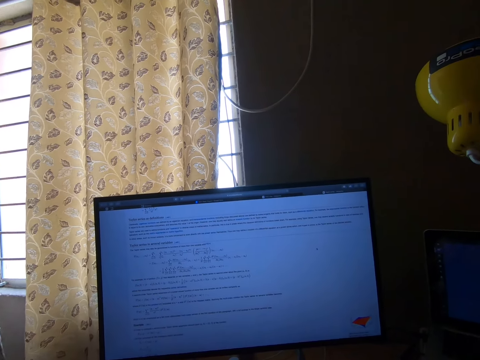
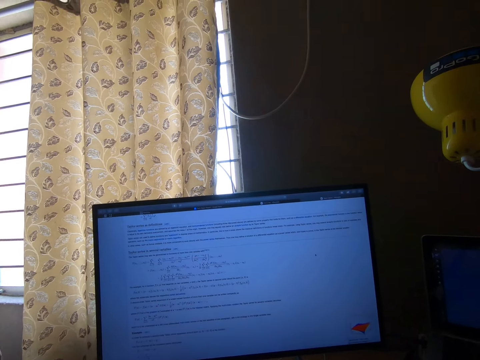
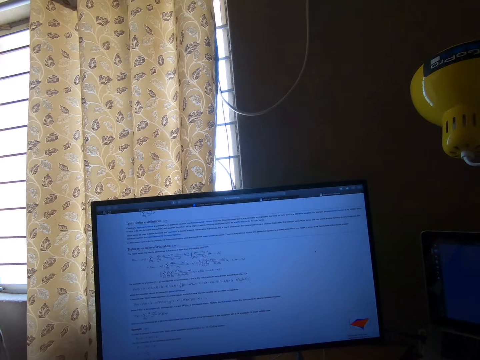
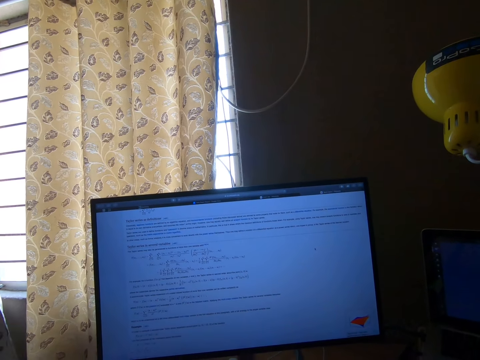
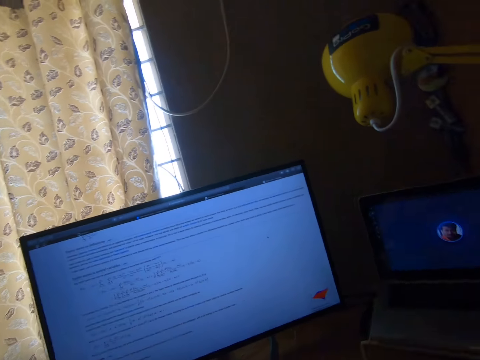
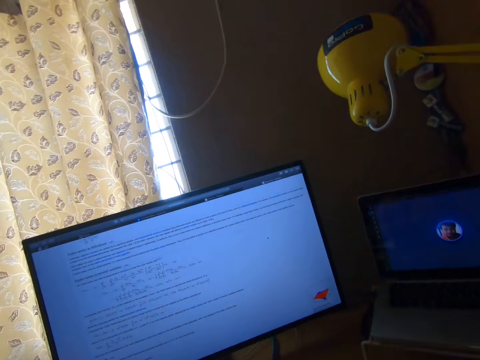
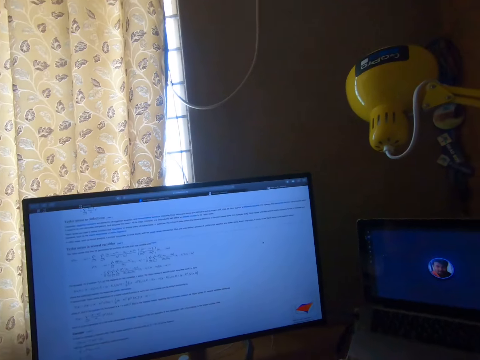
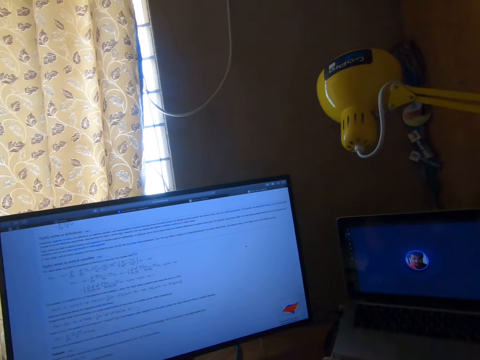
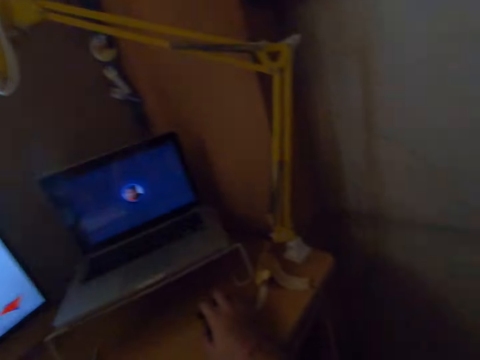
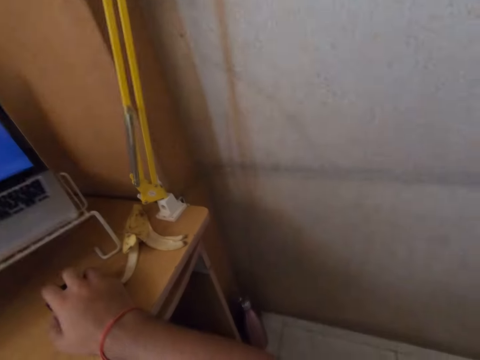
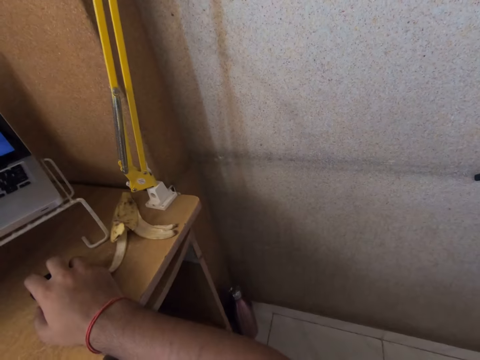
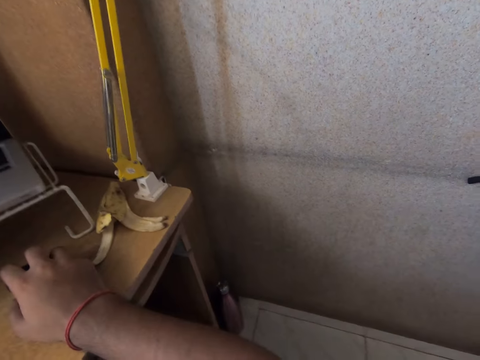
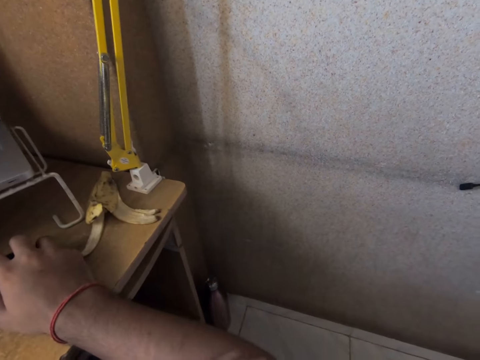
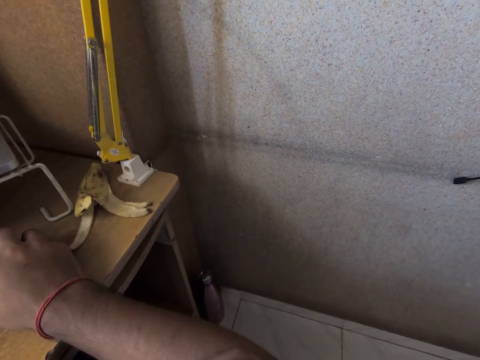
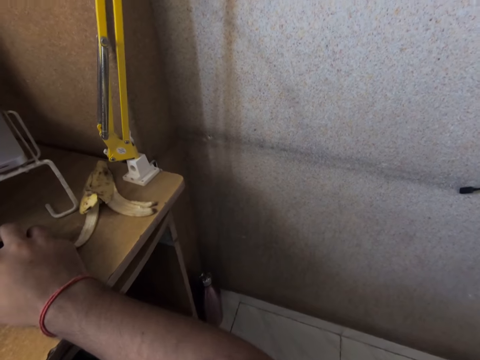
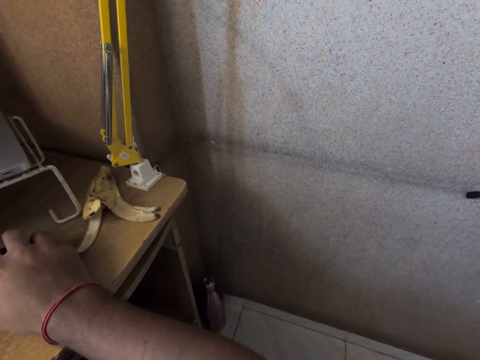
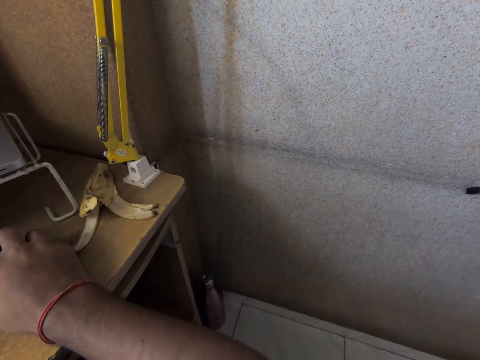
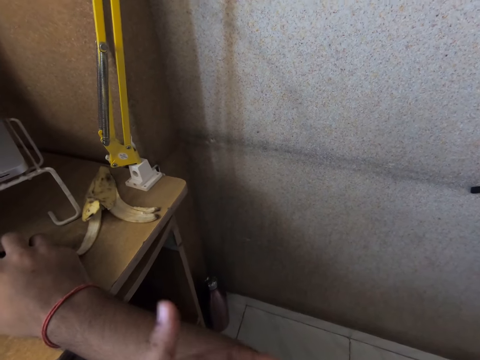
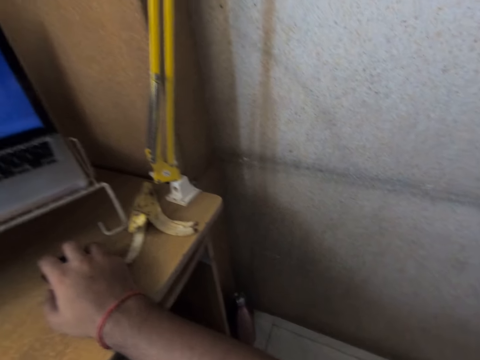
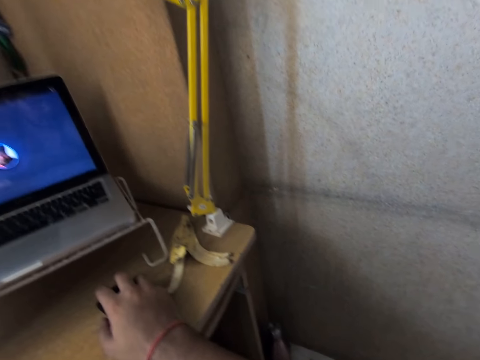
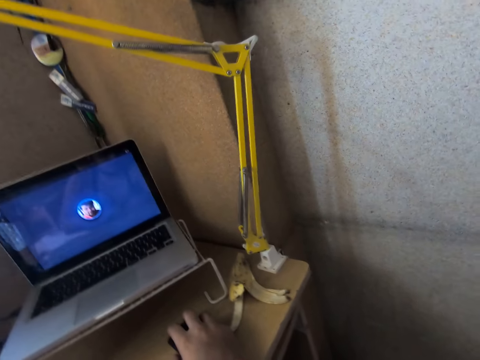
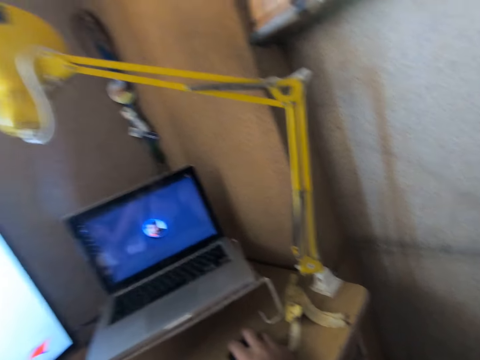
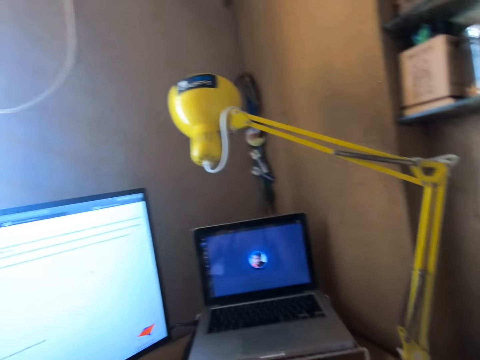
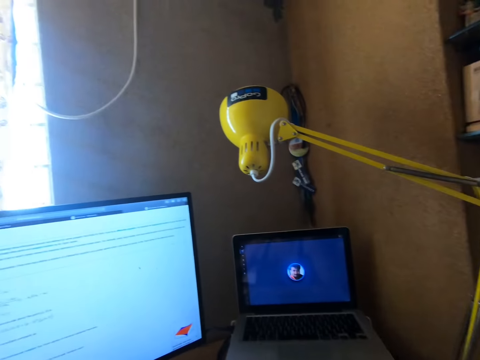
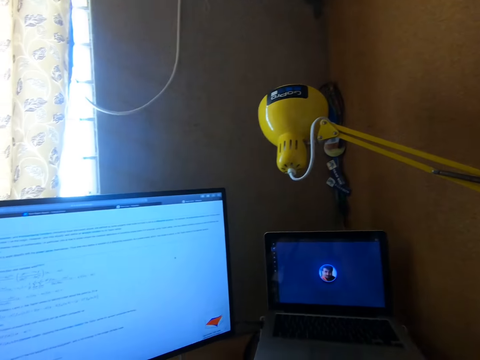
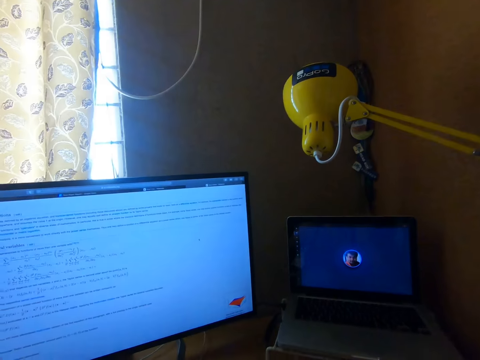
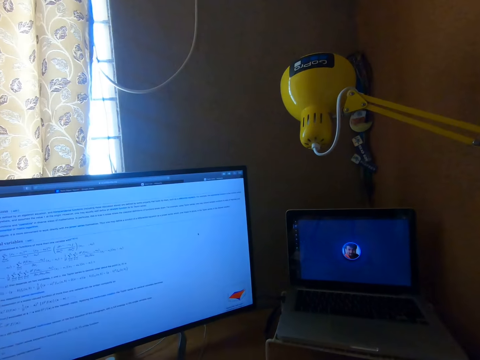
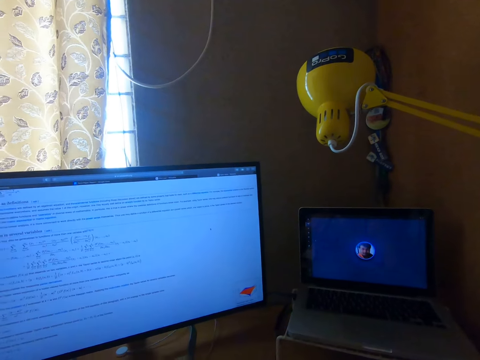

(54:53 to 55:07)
The camera wearer looks away from the screen. He holds a computer mouse. He itches his right arm with his left hand. He lifts the left finger. He stares at a laptop. He stares at the screen.

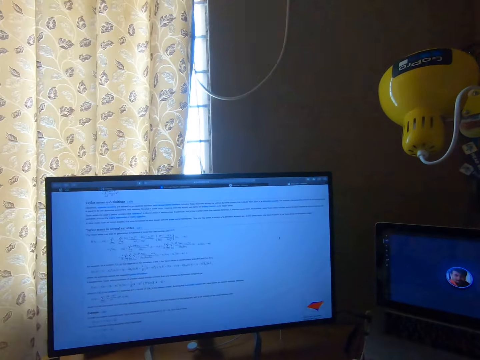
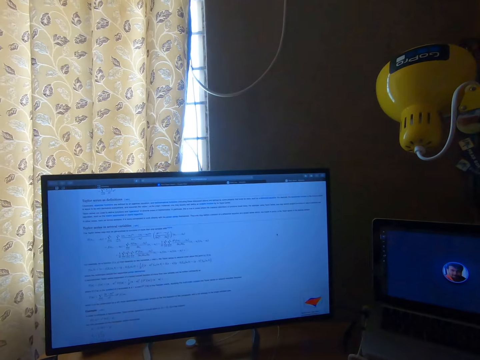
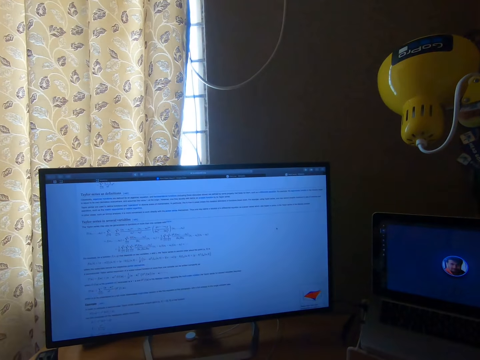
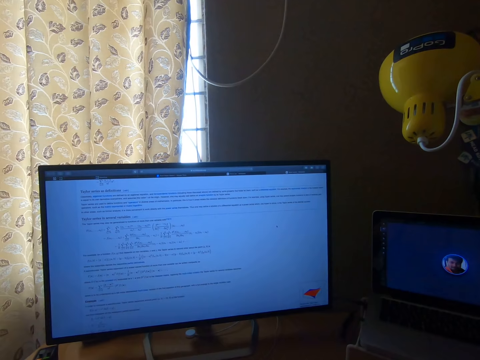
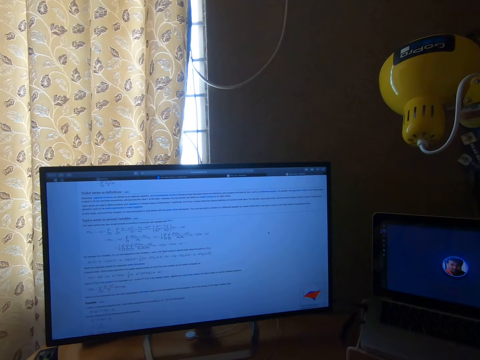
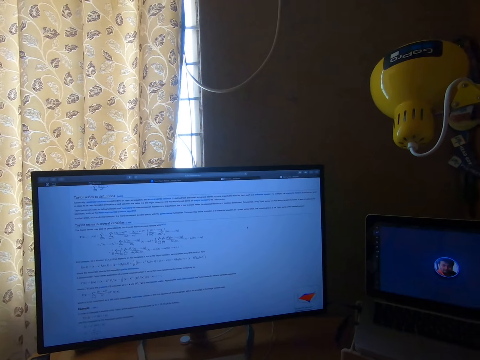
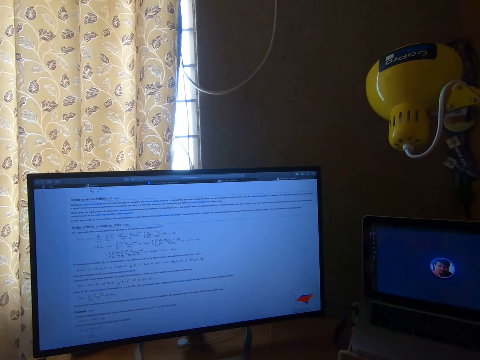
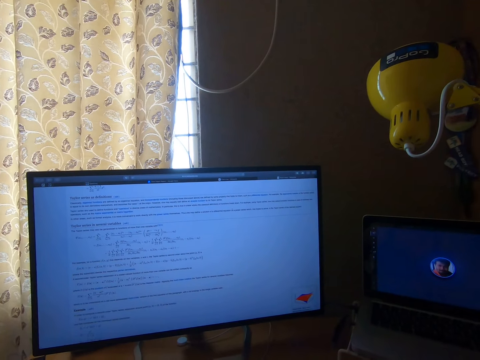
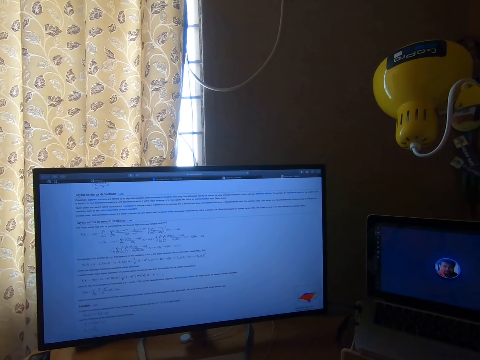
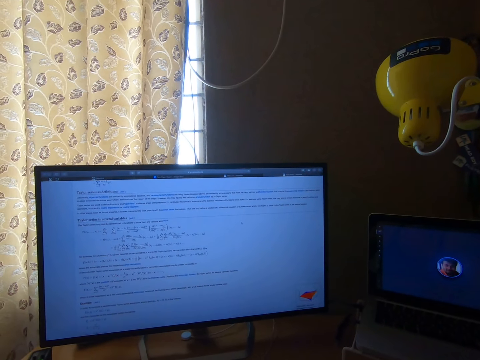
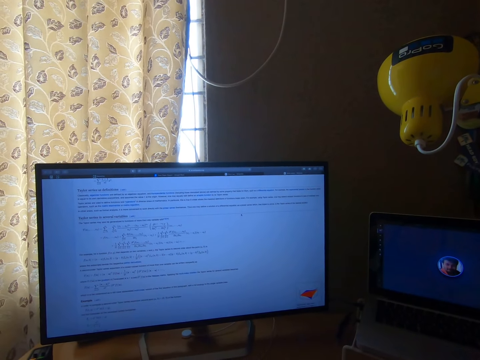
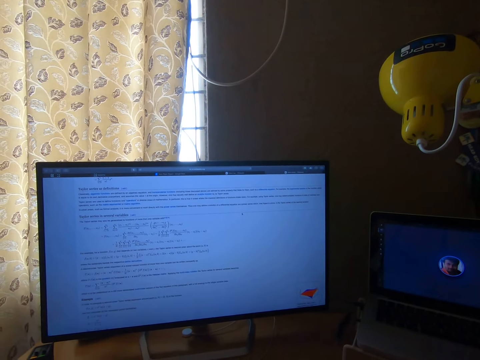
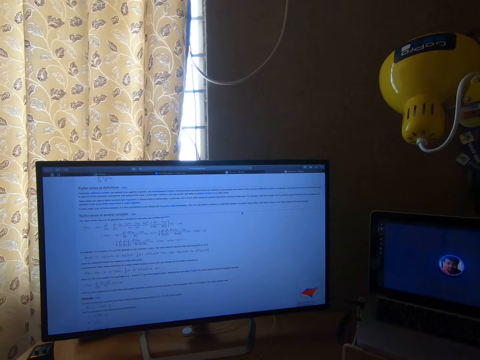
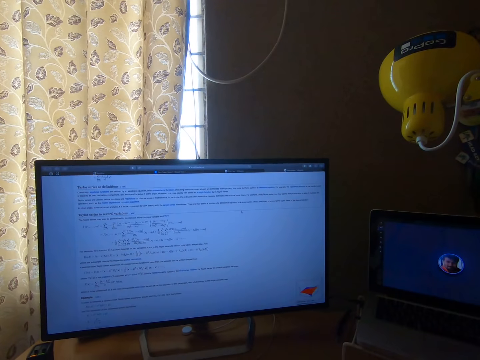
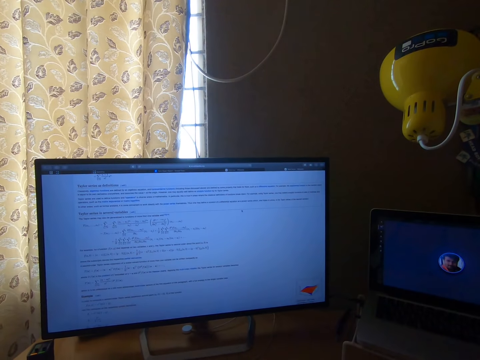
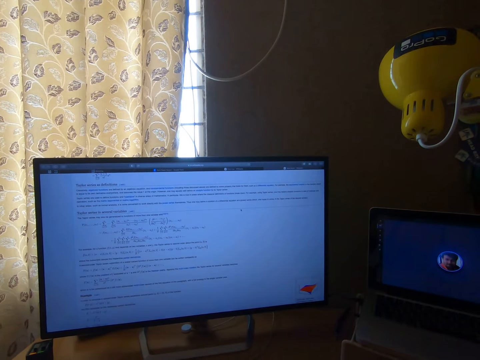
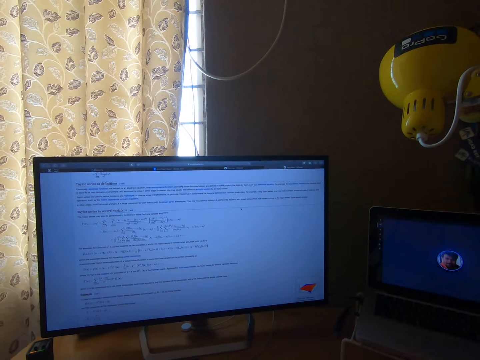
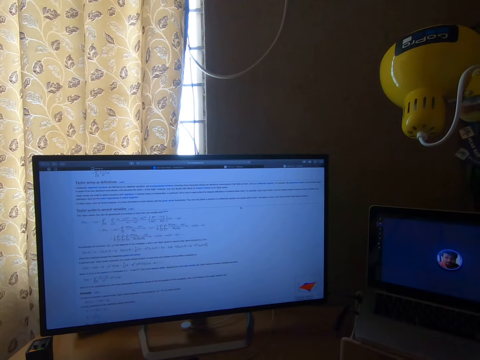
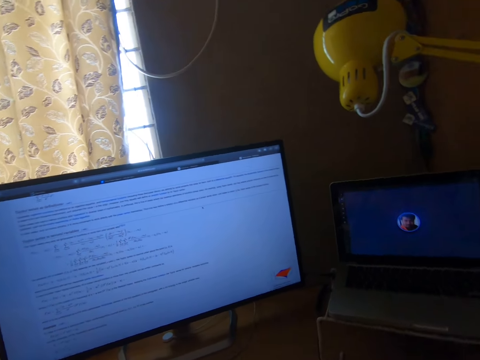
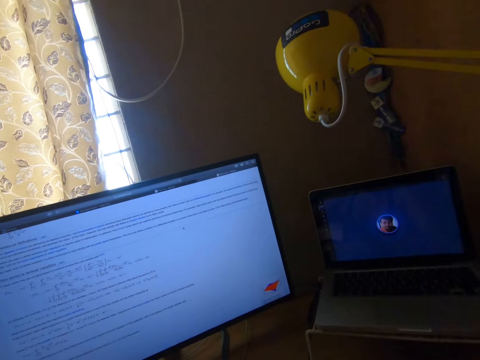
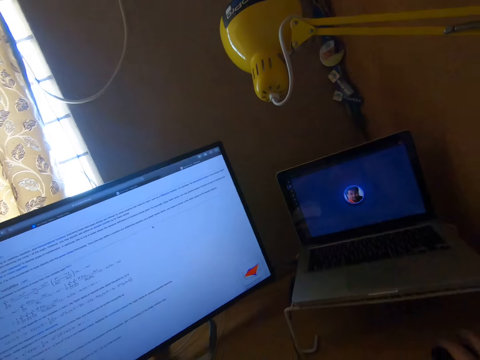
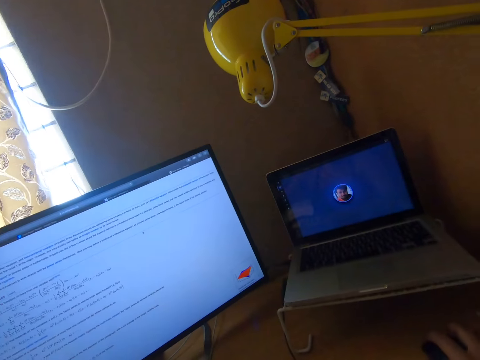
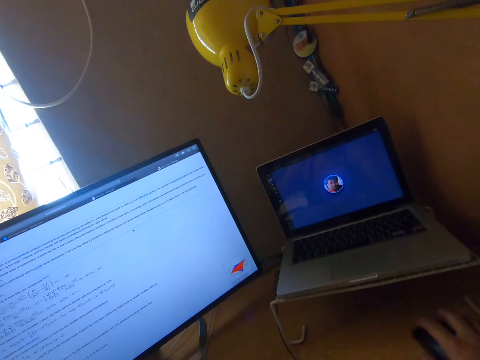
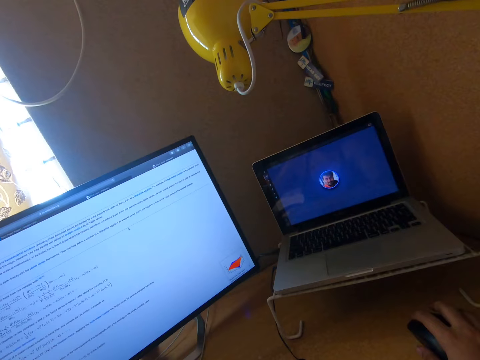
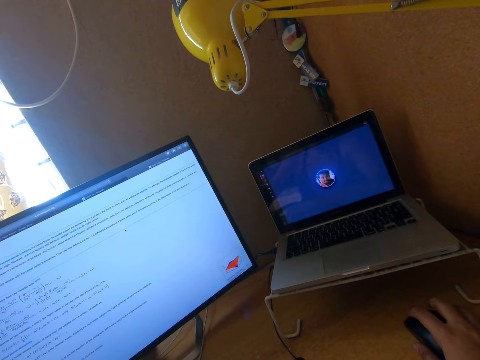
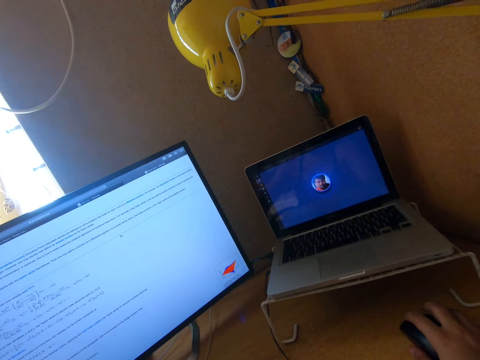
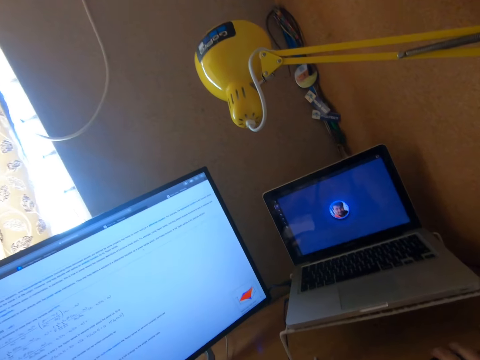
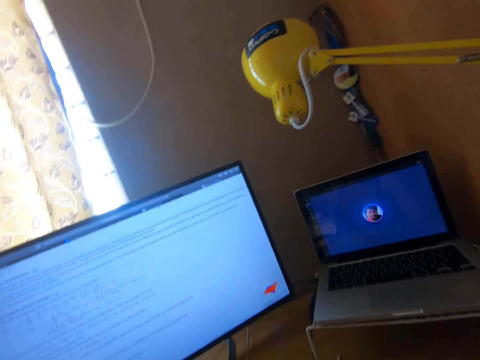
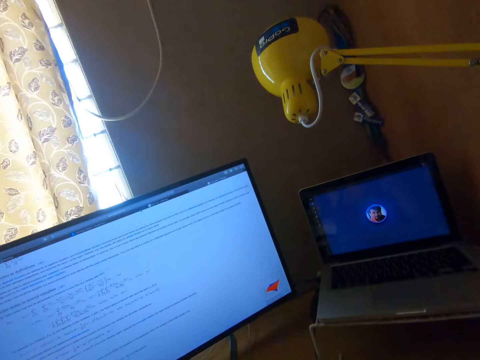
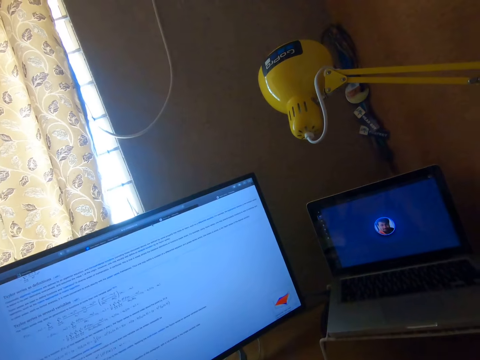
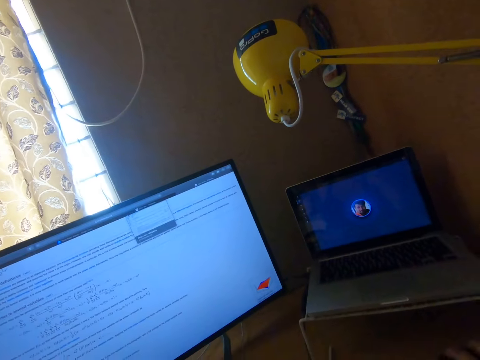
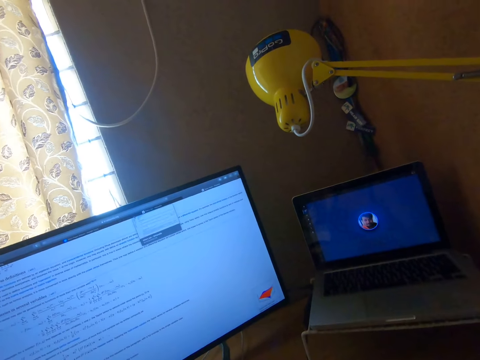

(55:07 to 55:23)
The camera wearer operates a screen. They stare at the screen. They operate the screen. They stare at the screen. They operate the screen.
